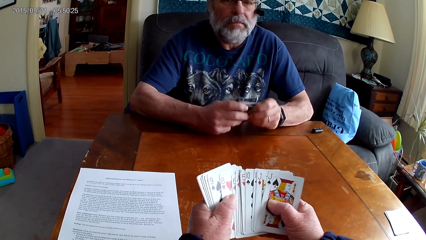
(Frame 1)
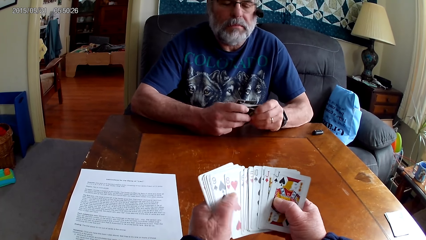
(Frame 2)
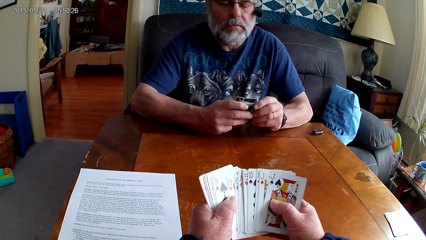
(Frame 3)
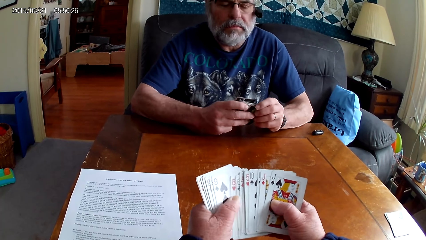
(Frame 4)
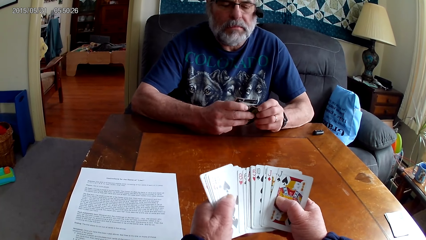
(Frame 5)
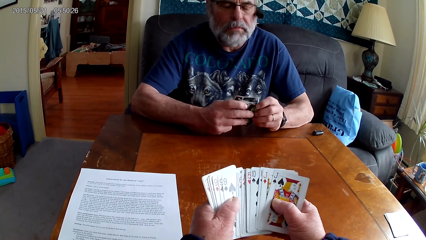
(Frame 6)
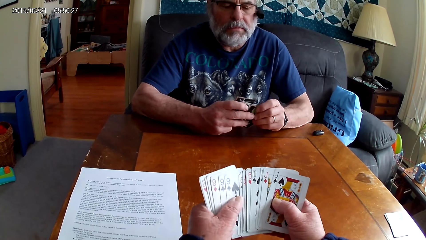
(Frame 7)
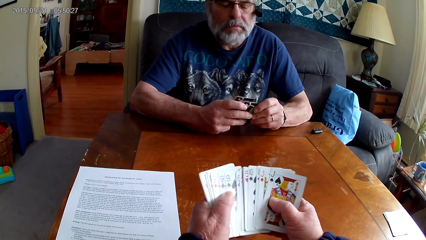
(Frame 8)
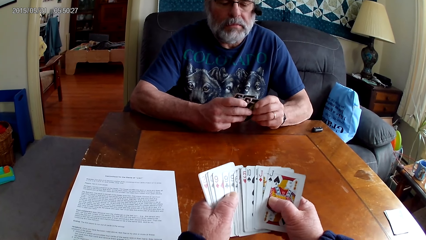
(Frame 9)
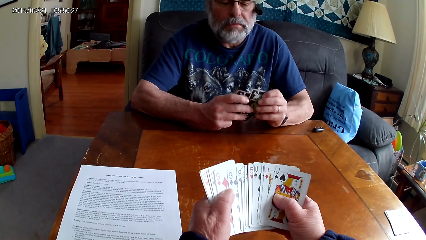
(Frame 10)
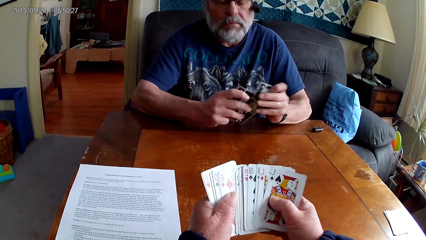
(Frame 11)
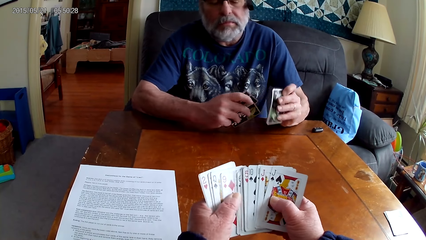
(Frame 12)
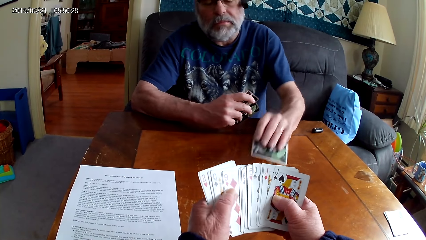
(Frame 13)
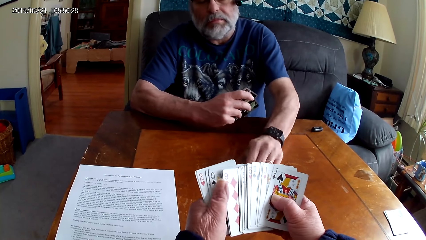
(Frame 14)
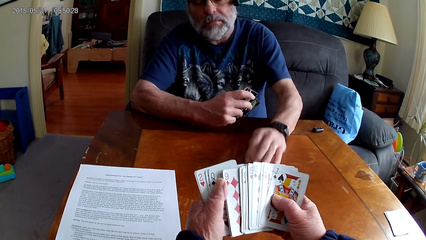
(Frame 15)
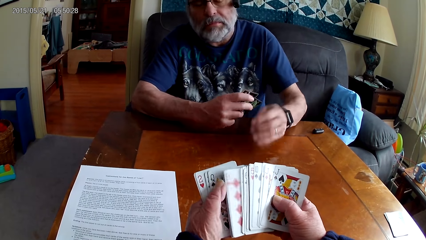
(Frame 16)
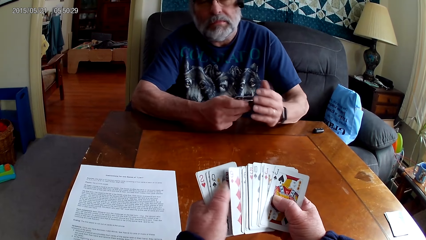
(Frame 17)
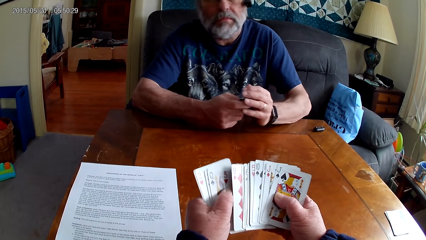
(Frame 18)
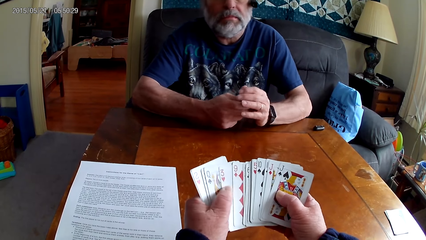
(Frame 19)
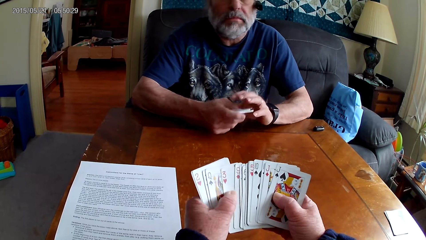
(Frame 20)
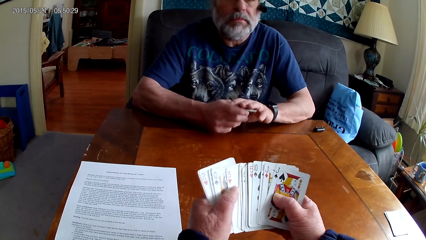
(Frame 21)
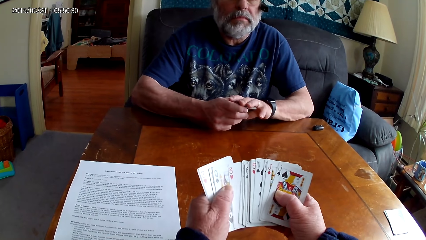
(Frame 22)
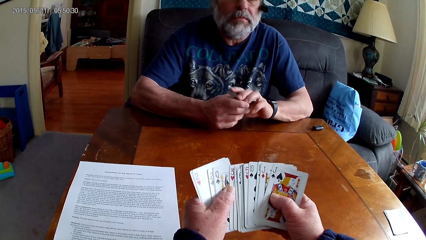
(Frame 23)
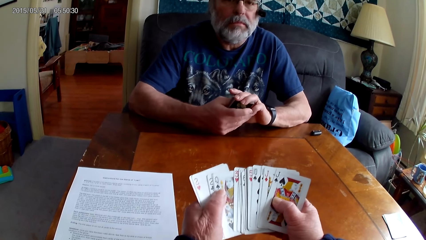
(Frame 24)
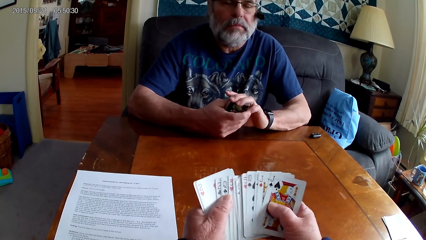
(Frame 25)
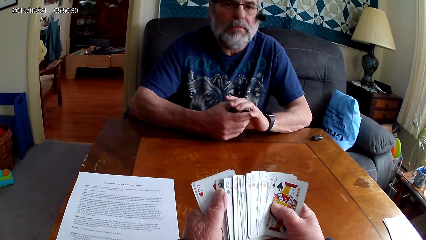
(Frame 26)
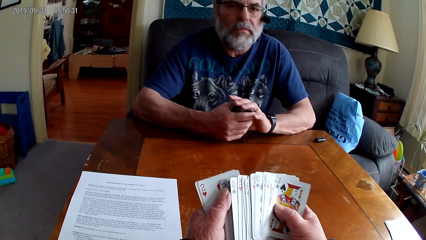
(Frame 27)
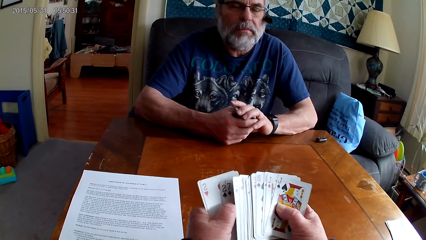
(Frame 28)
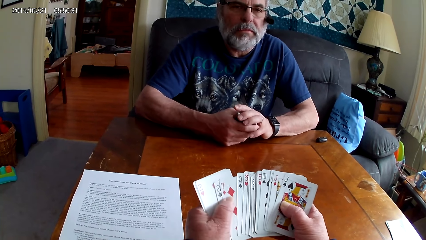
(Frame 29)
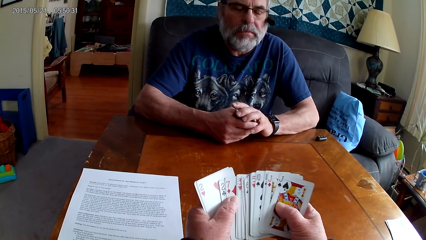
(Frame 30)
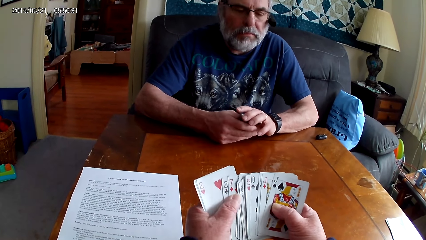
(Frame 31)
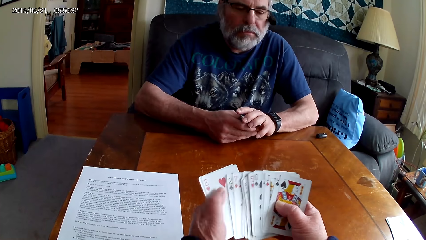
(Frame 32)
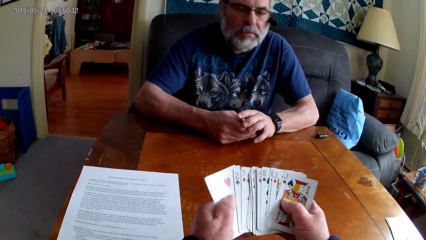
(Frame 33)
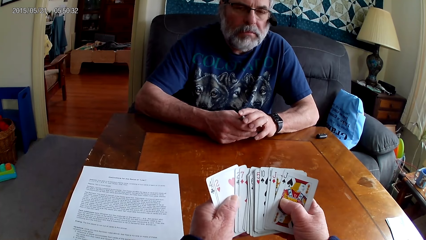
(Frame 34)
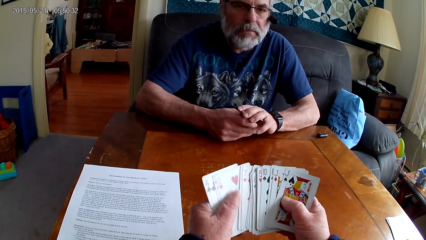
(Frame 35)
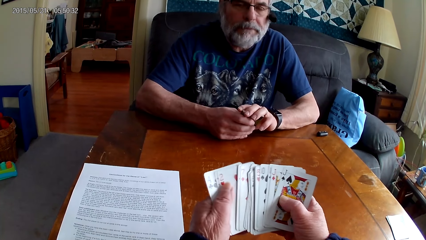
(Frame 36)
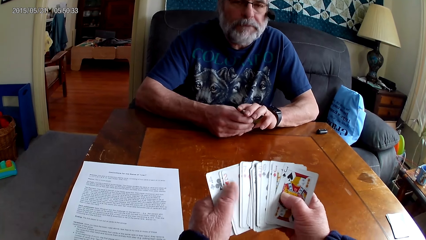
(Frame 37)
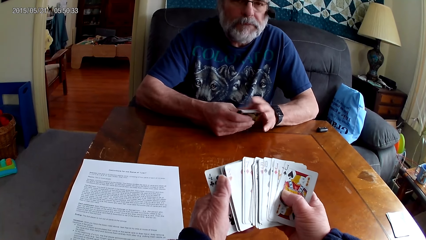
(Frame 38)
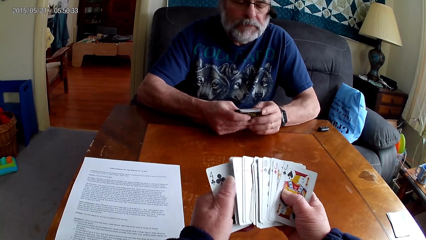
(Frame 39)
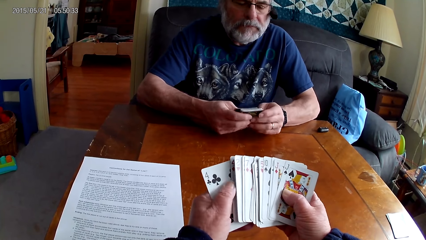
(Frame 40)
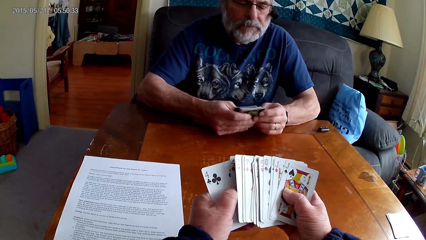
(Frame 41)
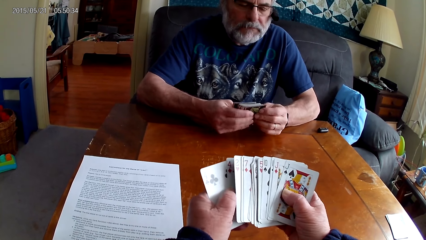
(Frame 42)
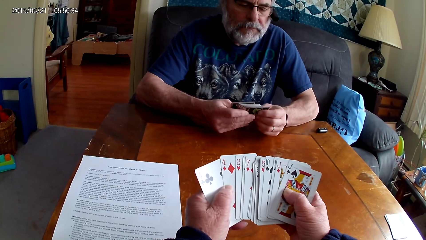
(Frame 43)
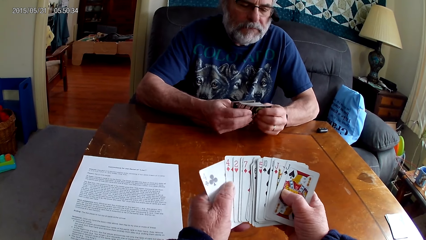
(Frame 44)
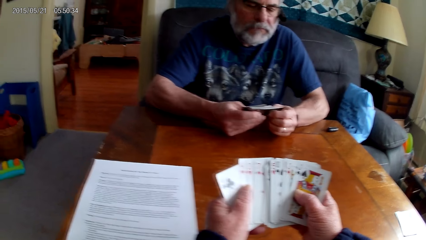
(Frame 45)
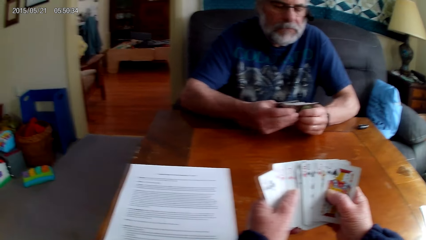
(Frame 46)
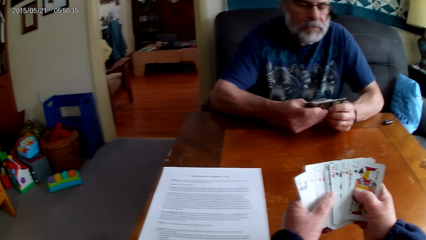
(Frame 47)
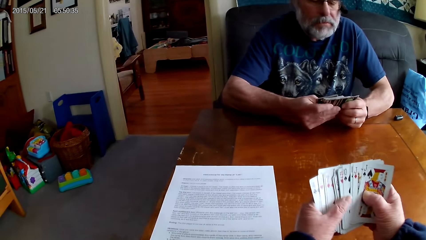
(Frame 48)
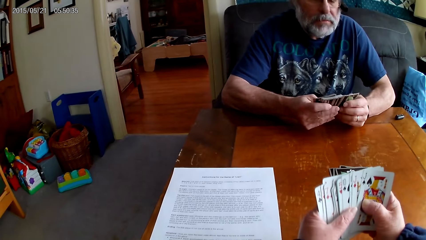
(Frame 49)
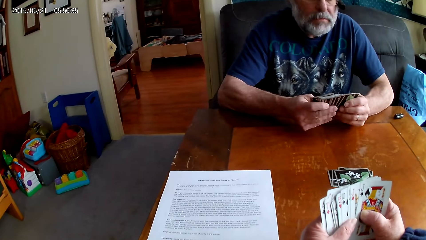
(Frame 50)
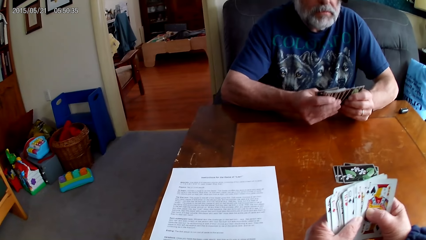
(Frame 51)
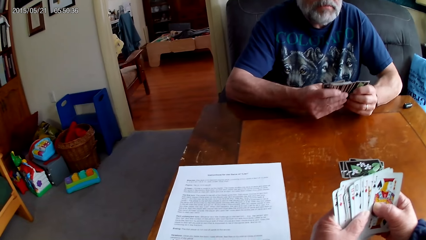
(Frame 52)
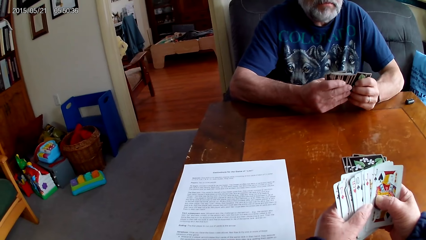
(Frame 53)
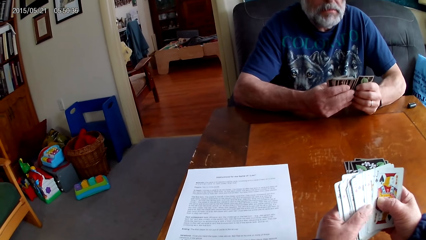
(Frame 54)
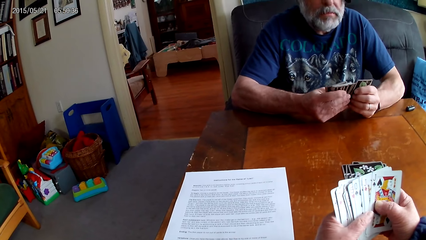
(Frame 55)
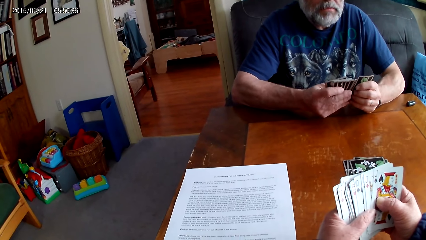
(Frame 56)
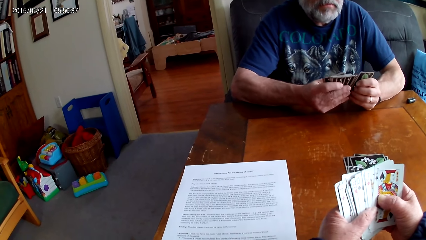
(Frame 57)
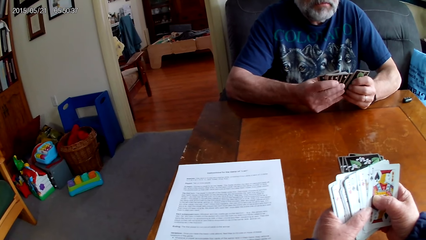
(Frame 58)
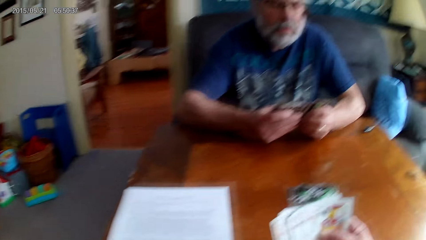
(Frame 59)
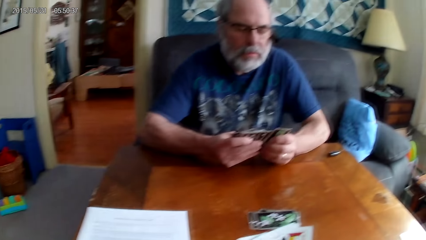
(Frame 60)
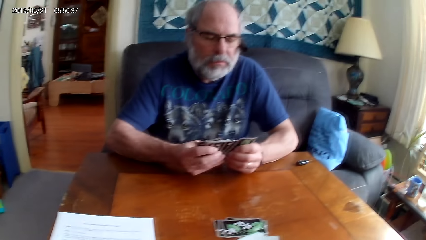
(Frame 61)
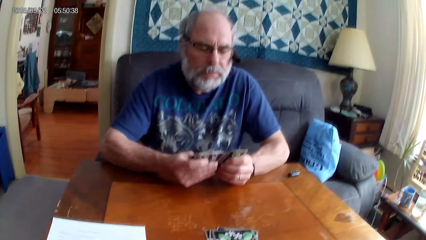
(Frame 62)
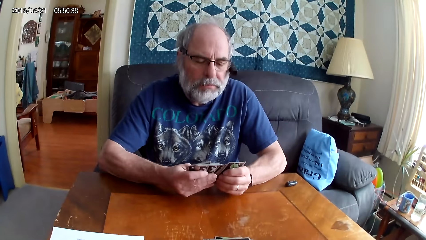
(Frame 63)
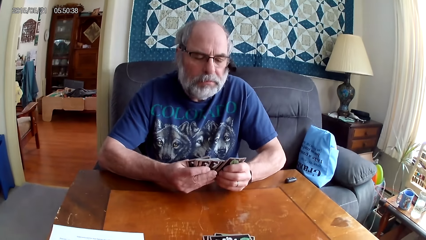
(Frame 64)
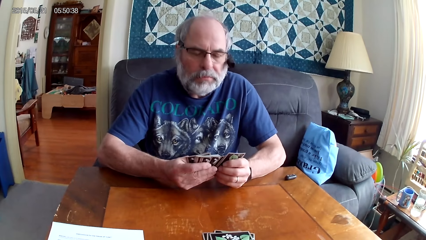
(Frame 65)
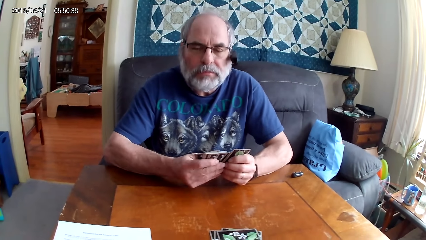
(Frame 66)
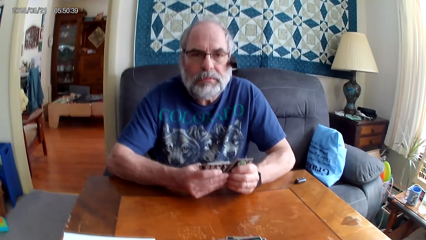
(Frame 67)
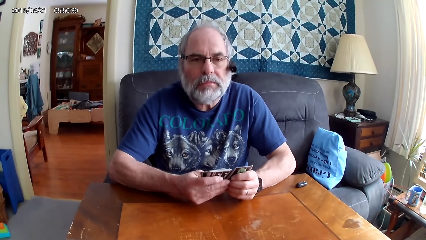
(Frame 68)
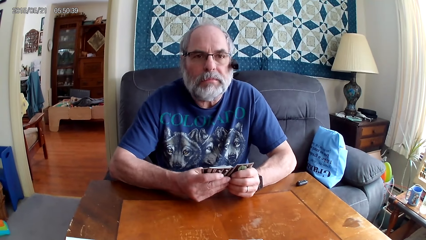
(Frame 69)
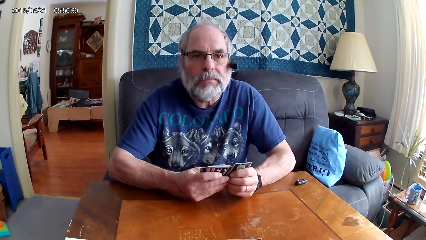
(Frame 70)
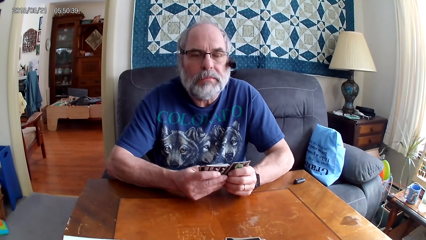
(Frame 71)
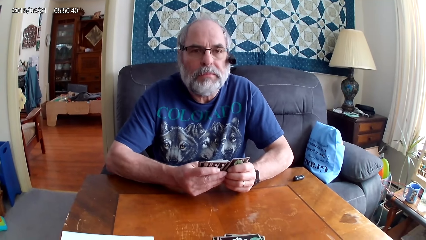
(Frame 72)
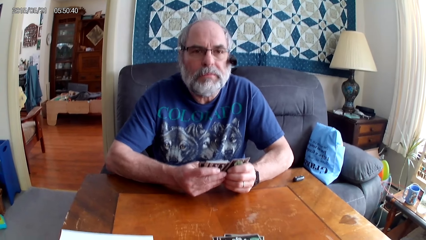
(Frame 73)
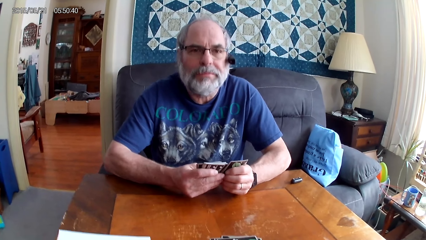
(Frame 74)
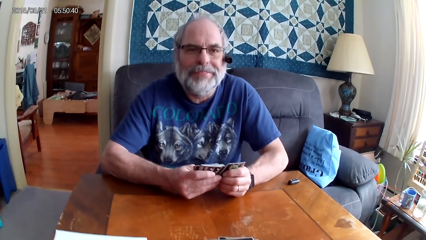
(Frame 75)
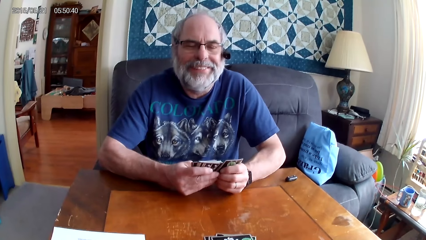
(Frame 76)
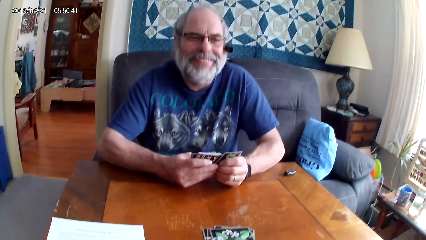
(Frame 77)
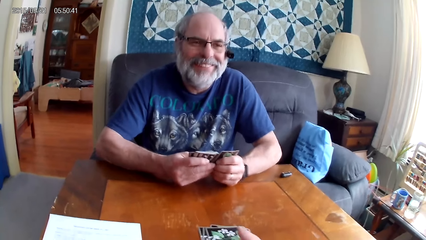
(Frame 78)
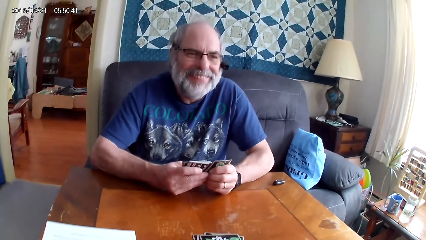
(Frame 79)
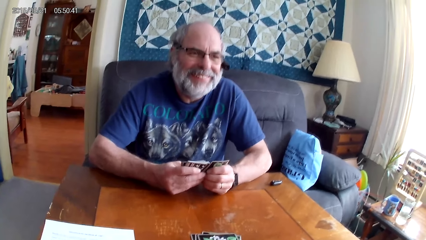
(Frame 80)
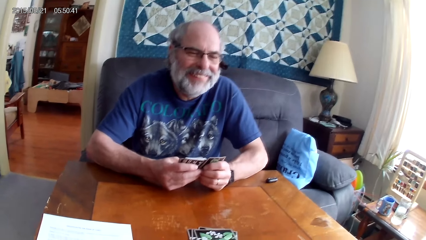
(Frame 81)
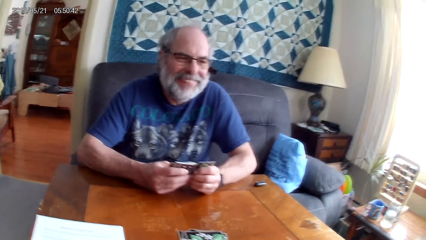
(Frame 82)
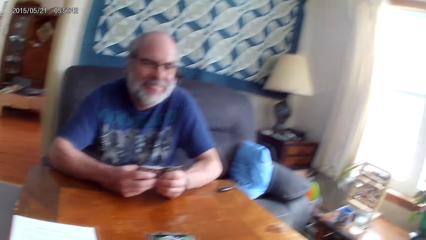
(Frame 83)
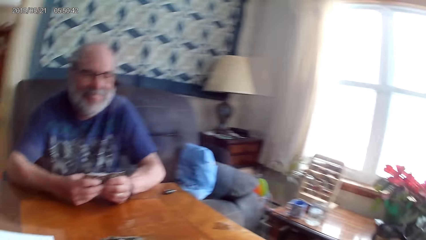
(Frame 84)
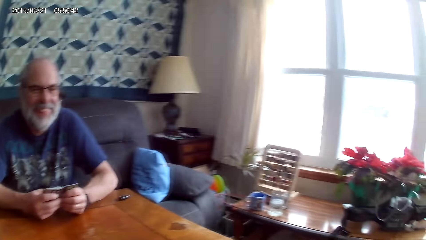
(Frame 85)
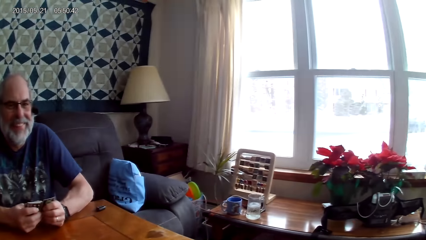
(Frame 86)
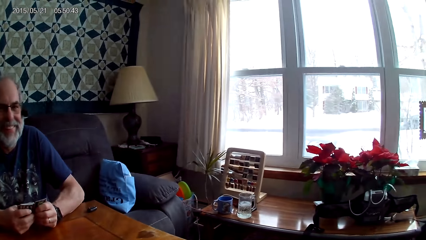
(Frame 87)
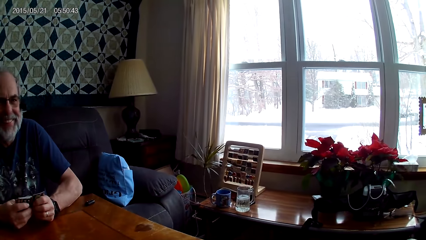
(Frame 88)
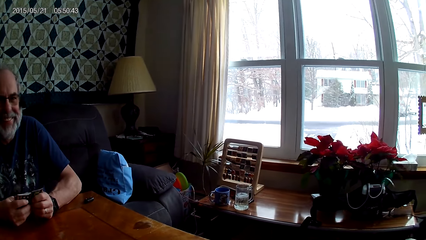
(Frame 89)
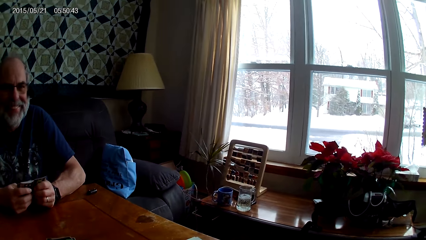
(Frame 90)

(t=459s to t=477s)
A man puts a card on the table. The camera wearer arranges the cards. The man holds the cards. The camera wearer speaks. The man goes through the cards. The camera wearer speaks and laughs. The man laughs and smiles at the camera wearer.
